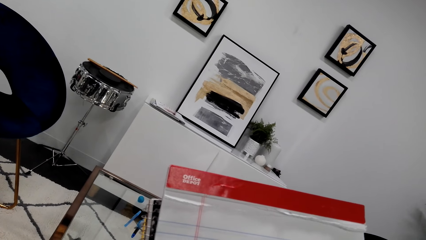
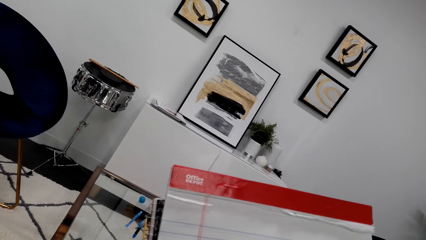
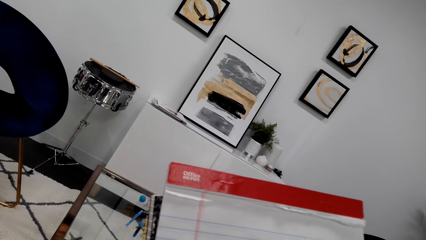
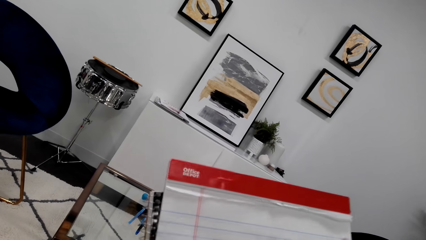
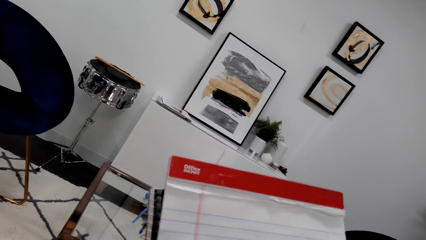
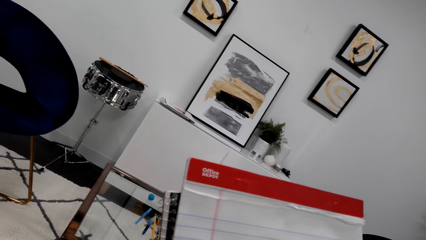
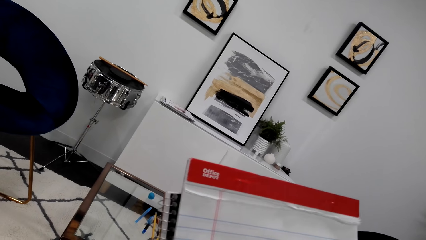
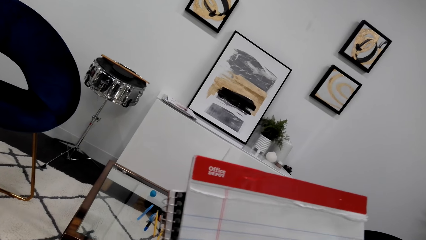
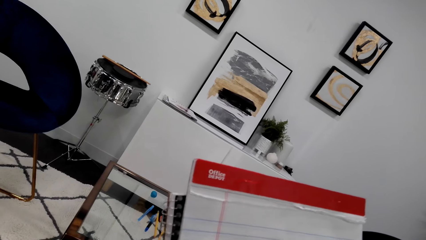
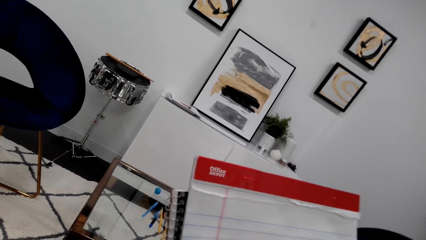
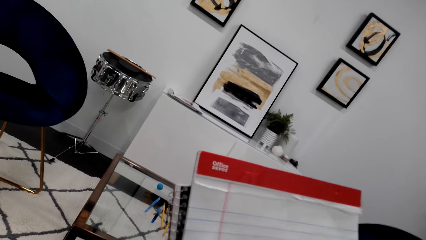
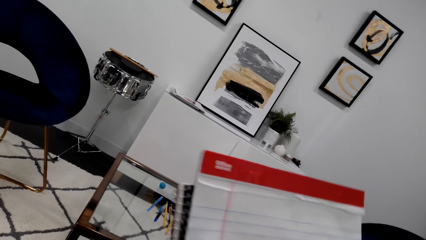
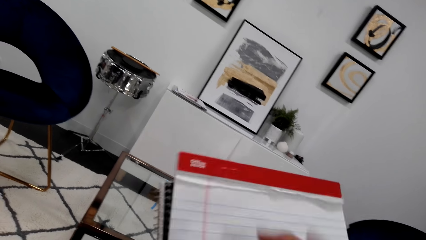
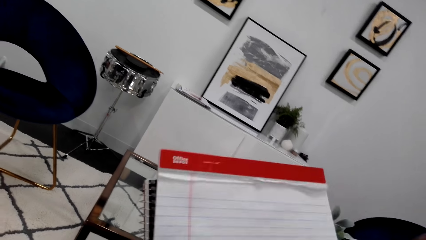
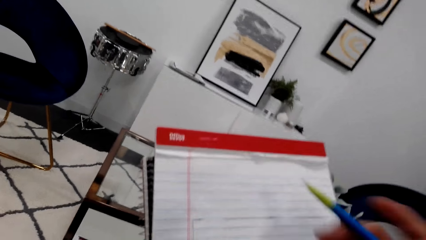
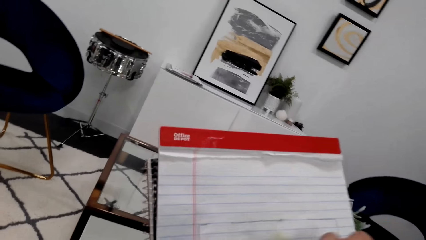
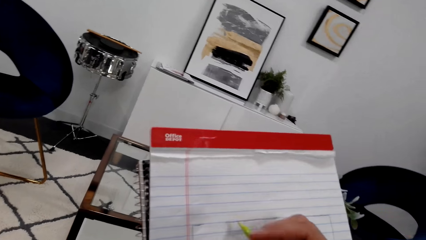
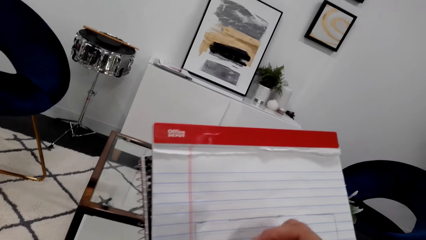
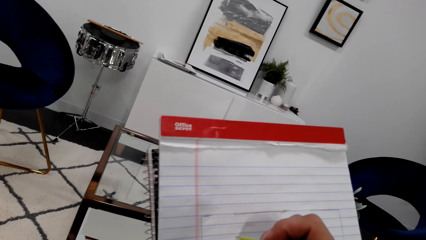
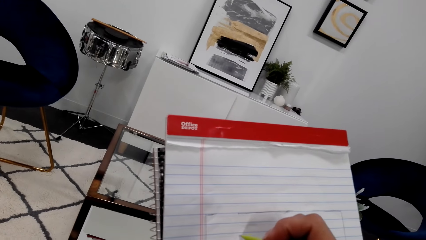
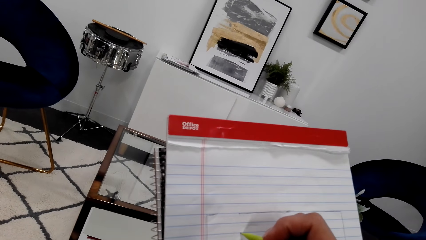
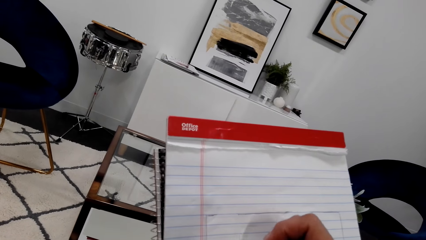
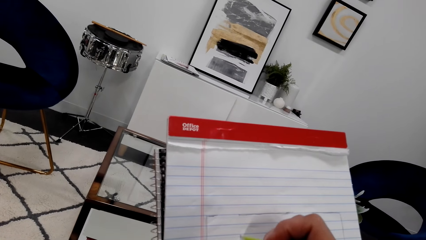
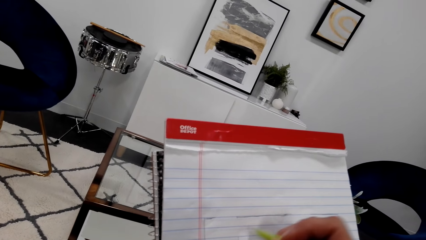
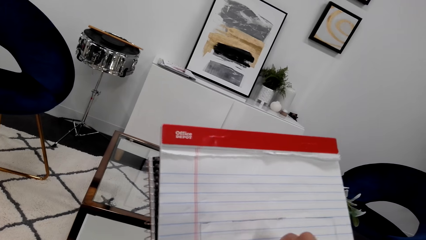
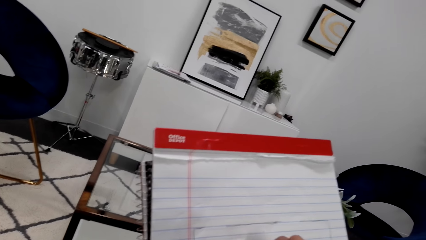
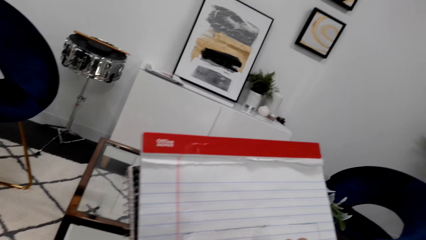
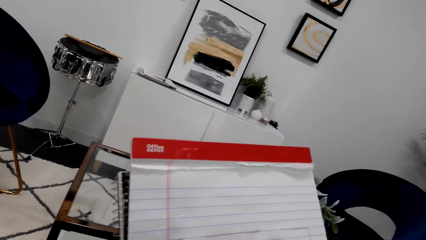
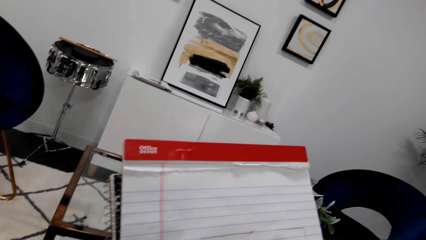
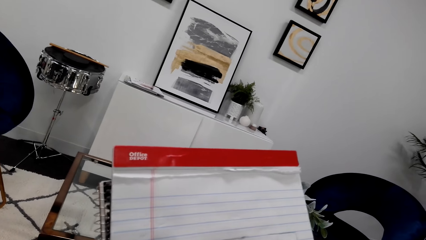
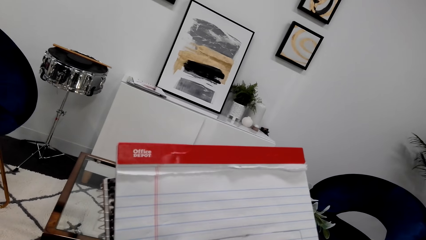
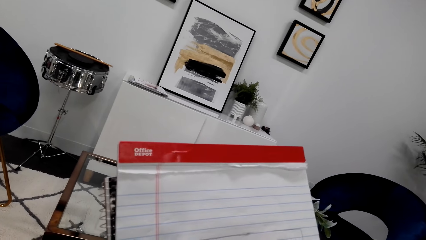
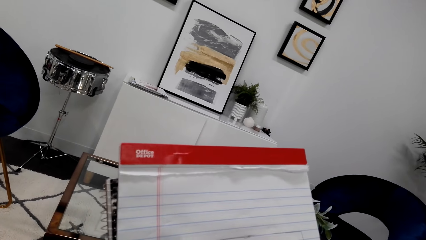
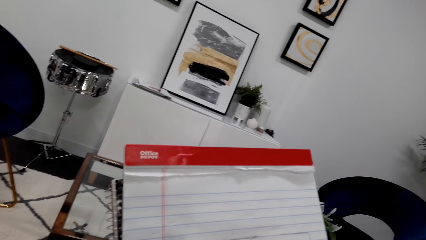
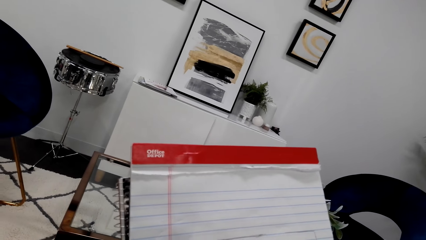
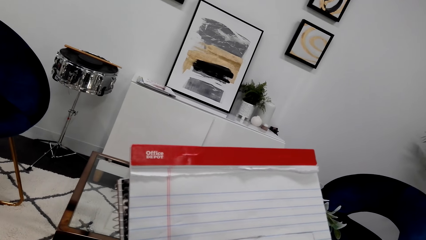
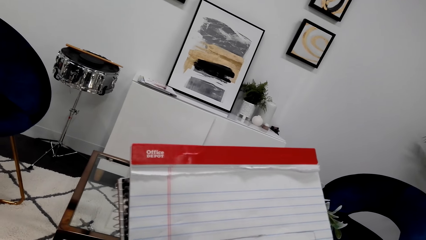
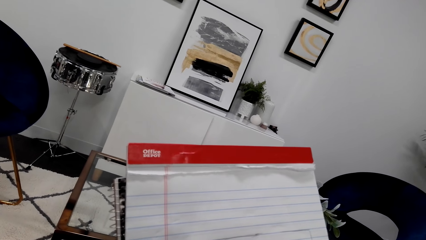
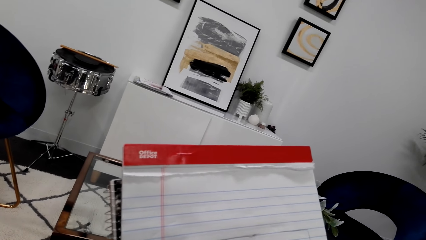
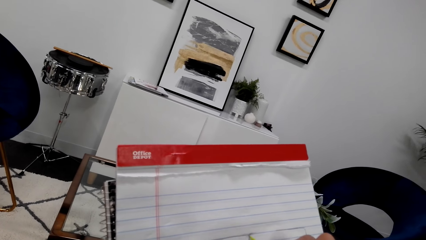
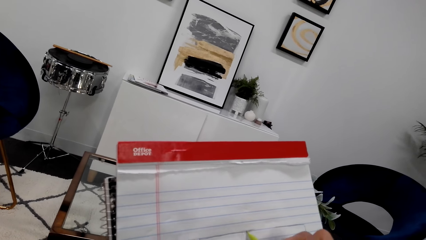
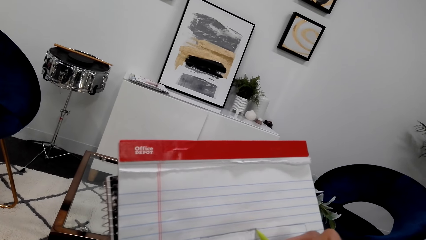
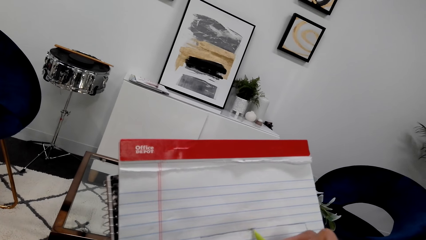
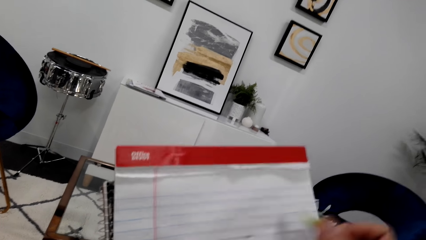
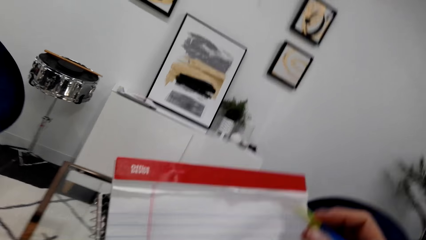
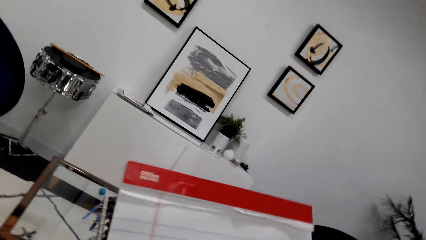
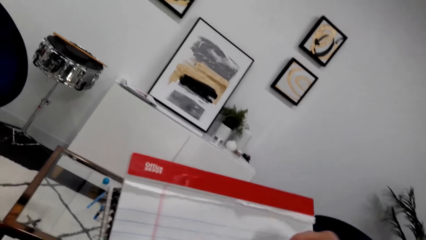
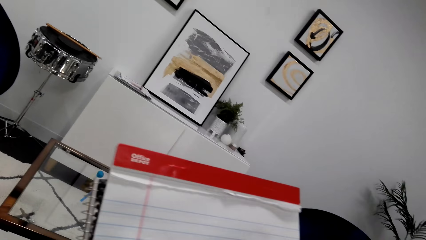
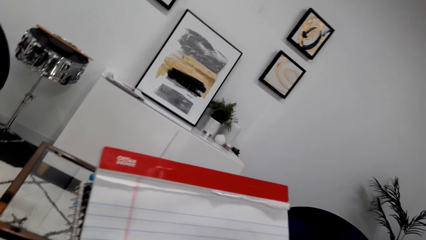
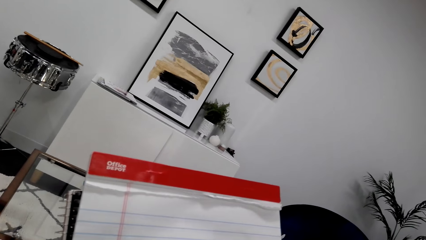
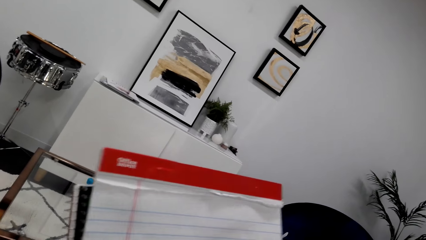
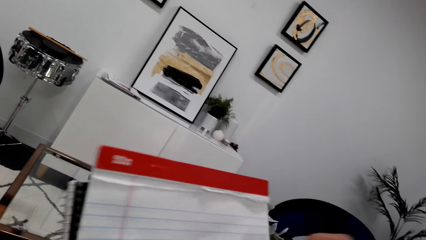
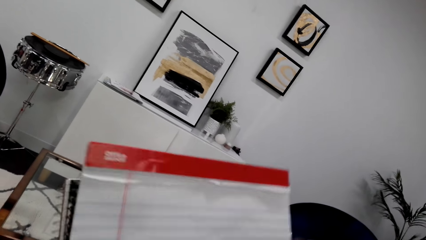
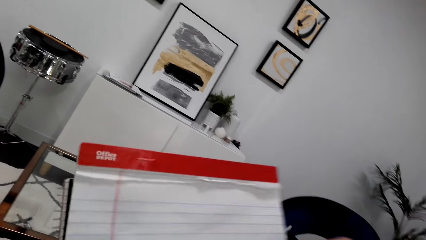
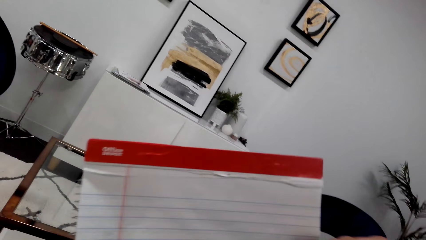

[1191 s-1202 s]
The camera wearer writes on the book using the pencil.

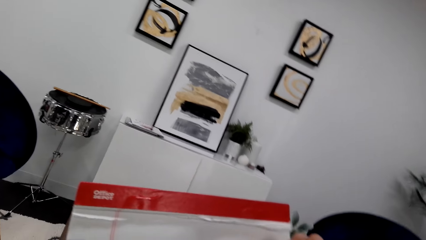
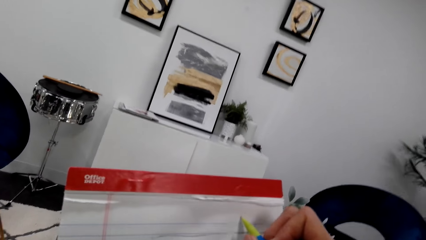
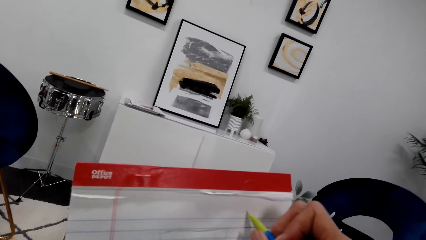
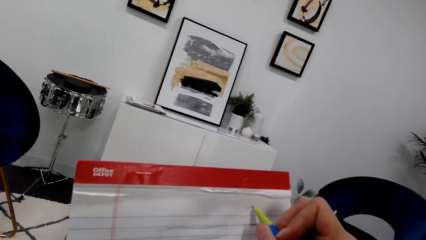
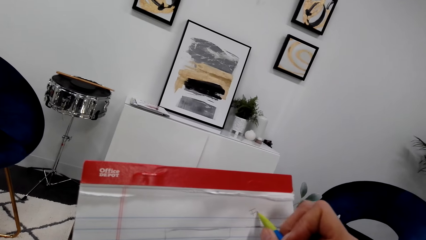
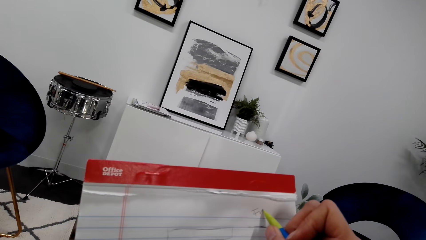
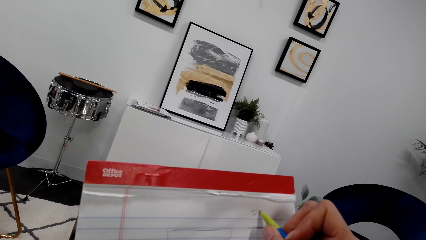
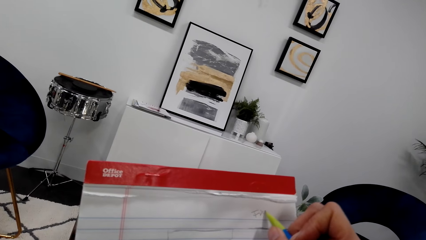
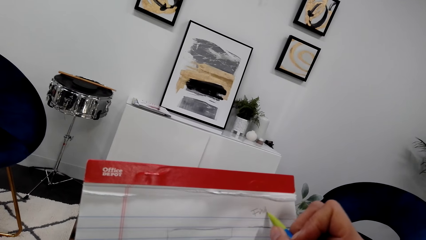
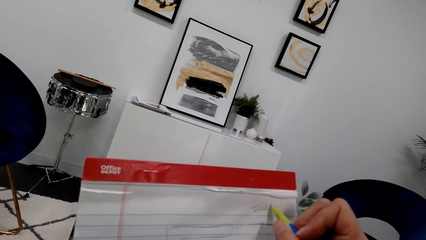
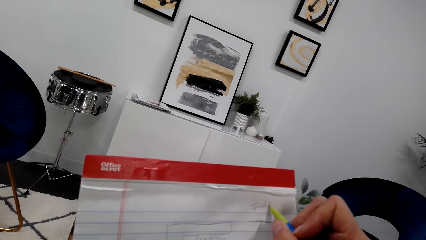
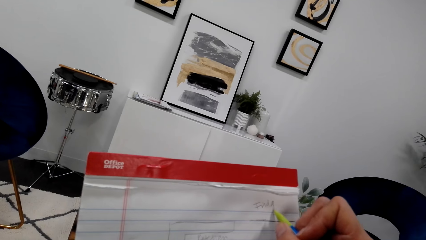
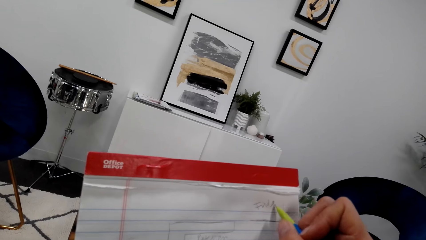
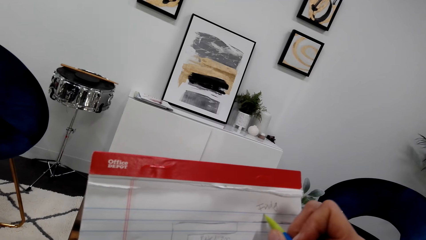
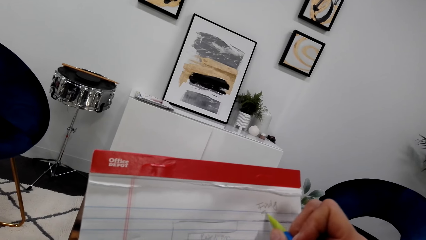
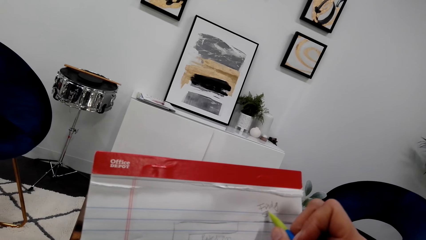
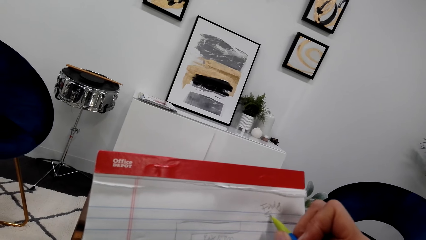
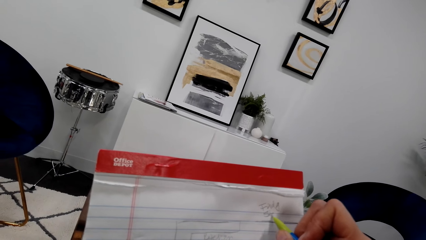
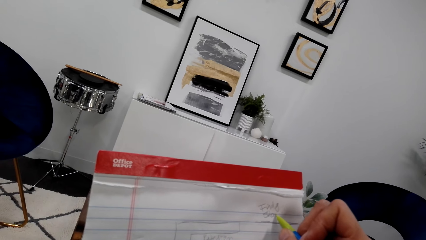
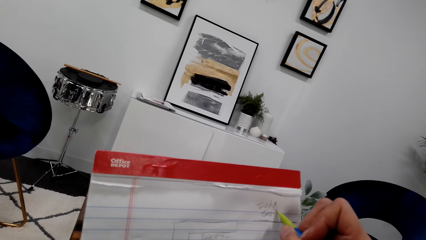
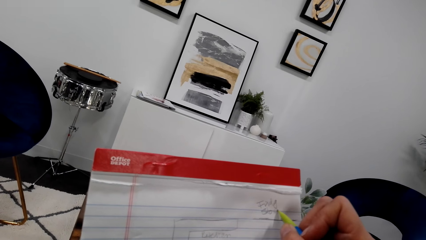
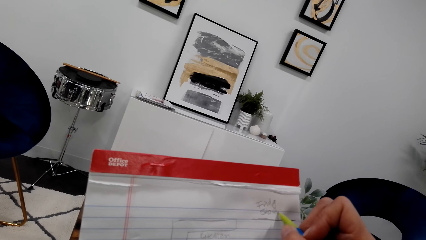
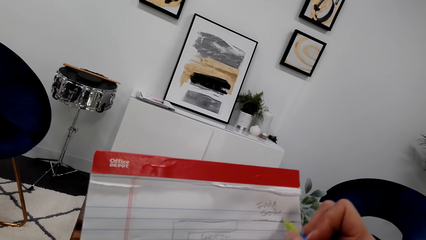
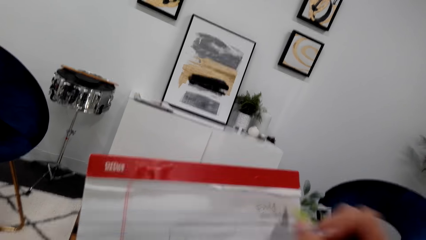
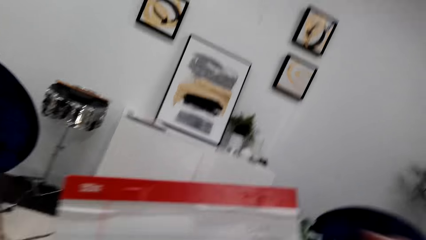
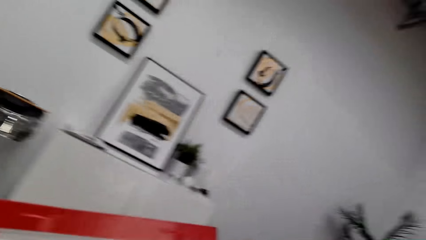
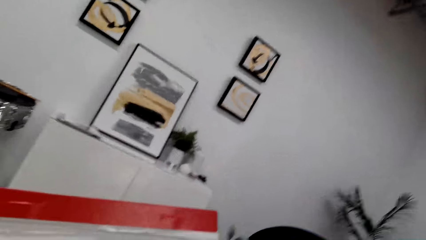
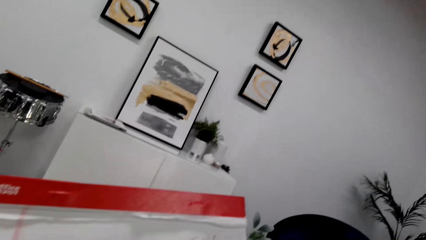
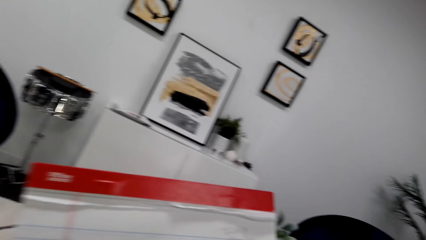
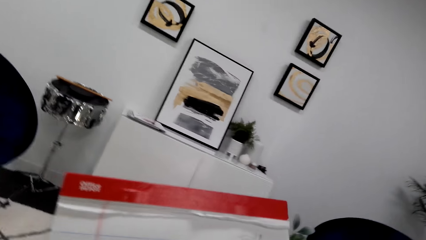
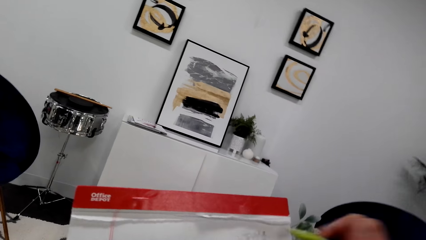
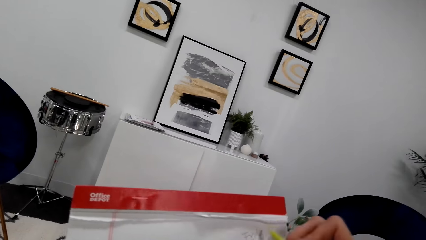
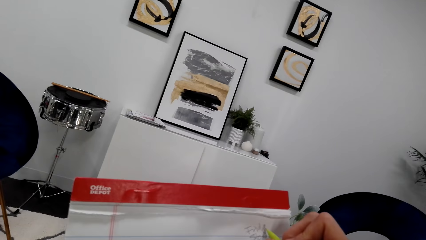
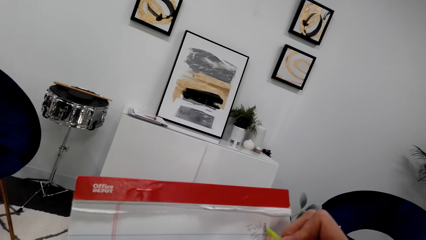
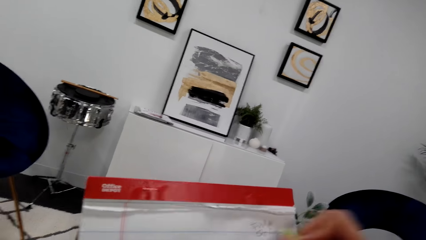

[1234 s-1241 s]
The camera wearer writes in the book.
